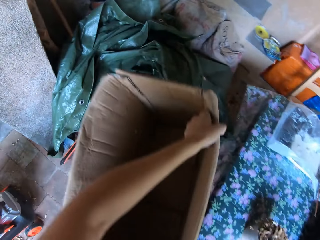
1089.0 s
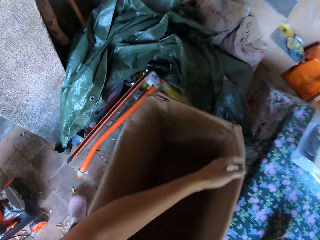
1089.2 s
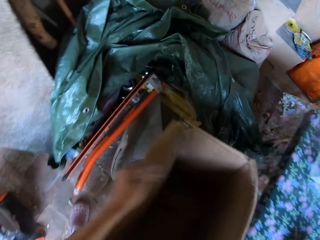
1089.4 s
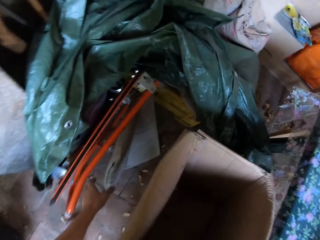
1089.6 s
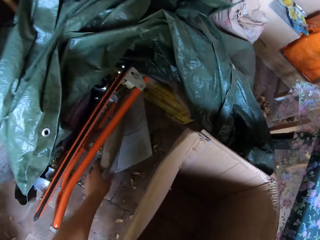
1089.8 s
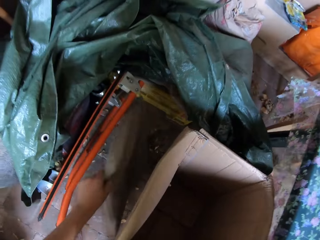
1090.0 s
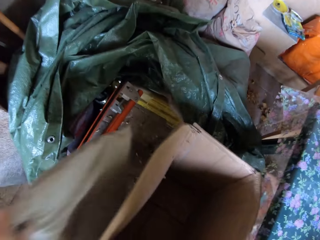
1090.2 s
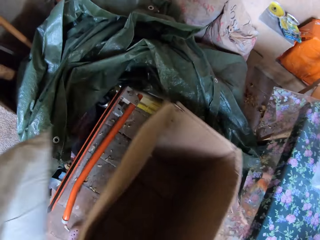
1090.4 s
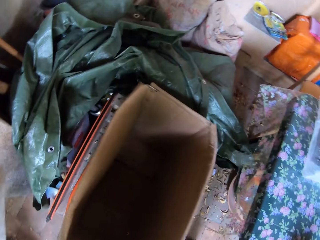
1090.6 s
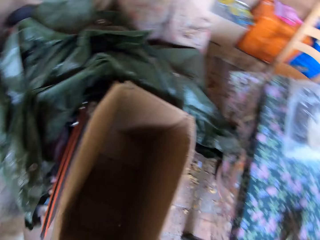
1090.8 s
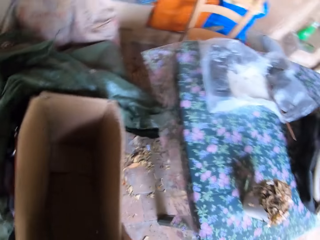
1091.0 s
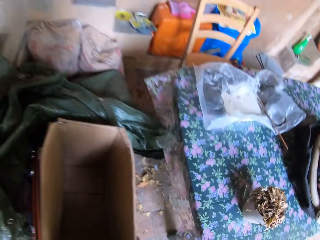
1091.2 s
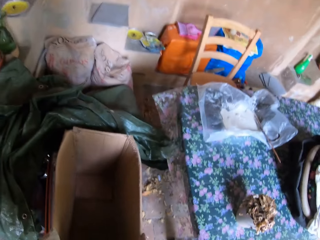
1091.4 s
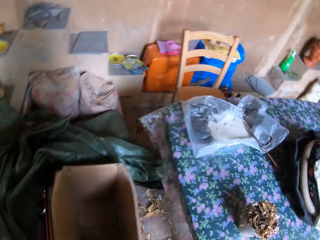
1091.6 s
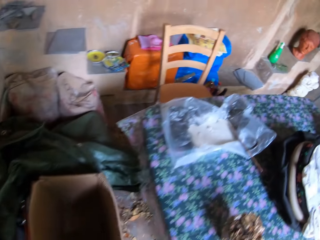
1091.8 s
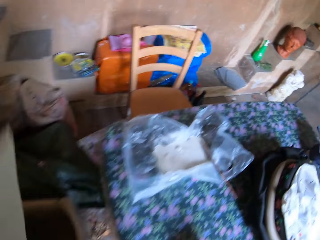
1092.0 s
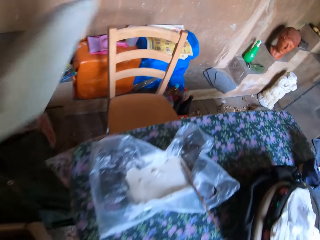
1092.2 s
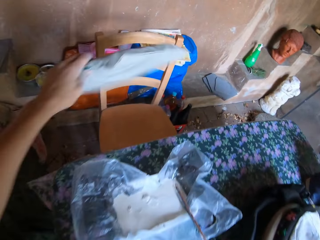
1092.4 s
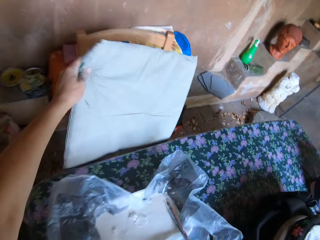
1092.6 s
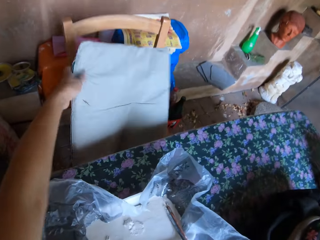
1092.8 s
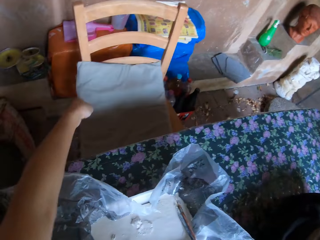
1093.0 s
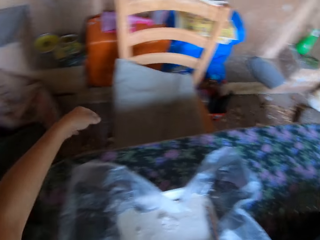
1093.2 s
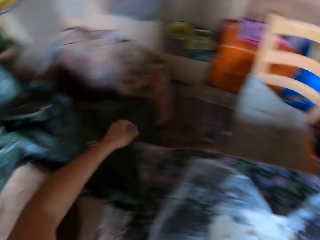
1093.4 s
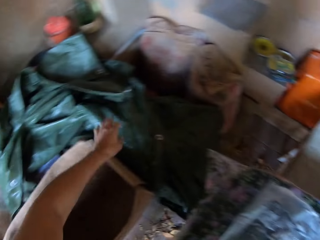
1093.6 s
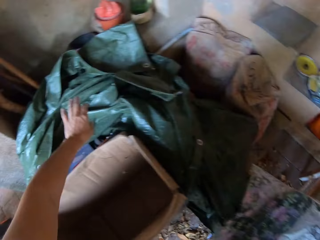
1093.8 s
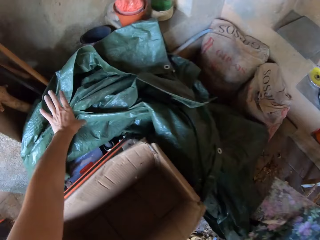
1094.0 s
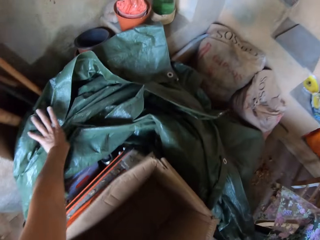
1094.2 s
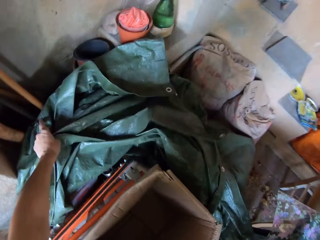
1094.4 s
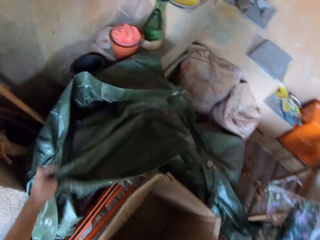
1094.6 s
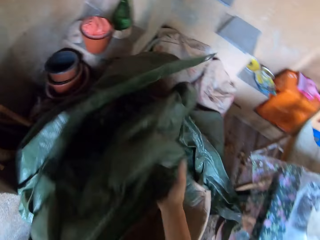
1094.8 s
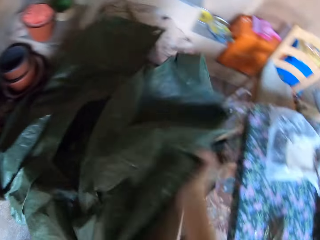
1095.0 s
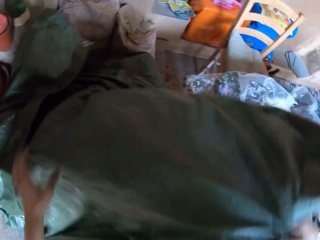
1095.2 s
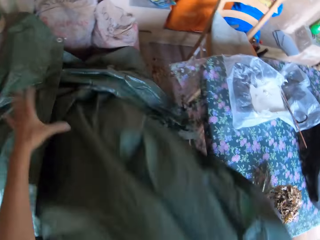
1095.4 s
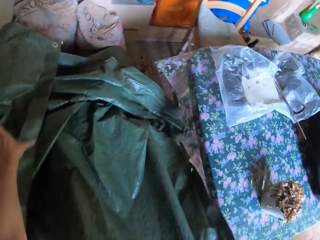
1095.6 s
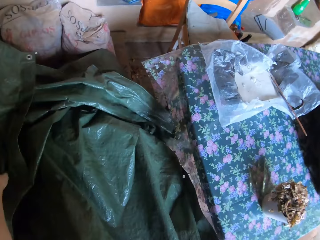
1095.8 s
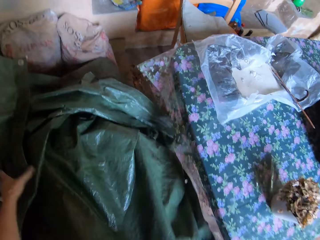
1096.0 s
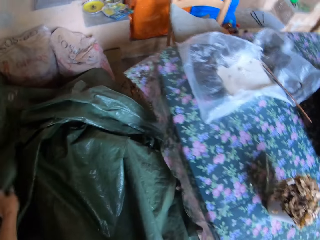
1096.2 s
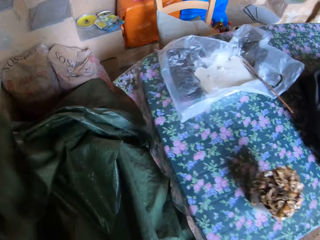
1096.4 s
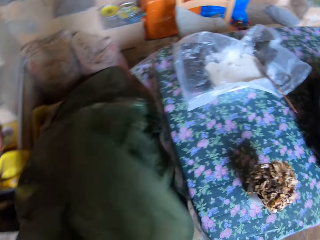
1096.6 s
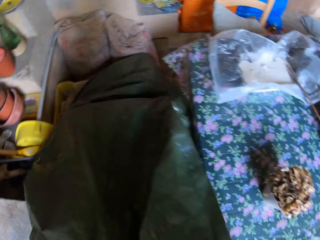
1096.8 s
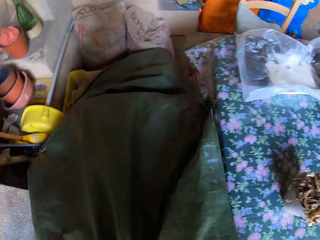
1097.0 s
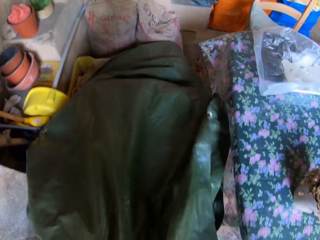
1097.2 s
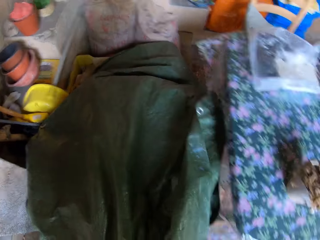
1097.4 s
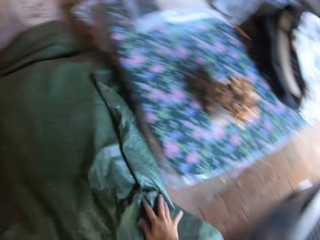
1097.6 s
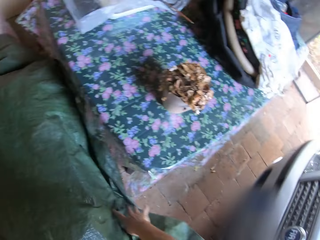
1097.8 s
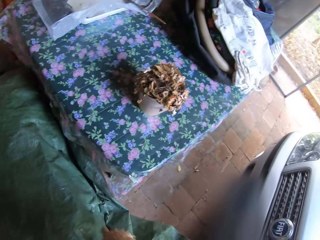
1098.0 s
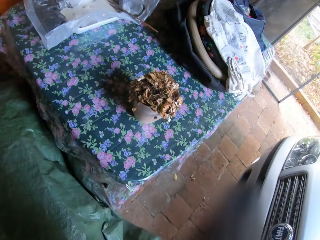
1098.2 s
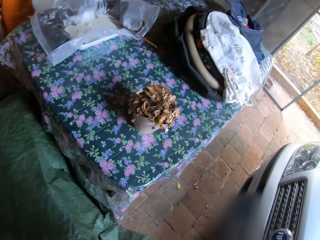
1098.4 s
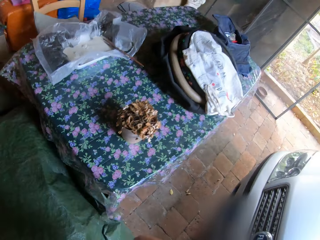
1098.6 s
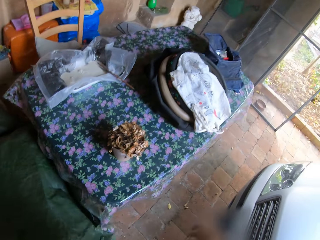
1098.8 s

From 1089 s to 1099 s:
The camera wearer puts the box down. He picks up a foam on the floor with his left hand. He drops the foam in his left hand on a chair. He covers the carton on the floor with the tarpaulin in both hands. He takes a paper. He covers the carton with the tarpaulin with both hands.

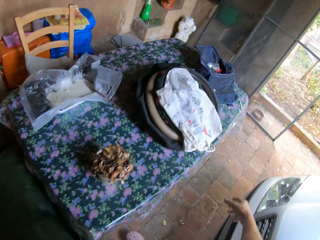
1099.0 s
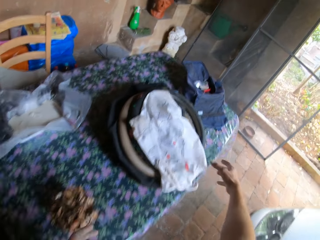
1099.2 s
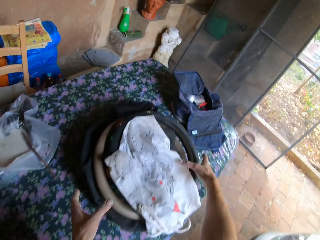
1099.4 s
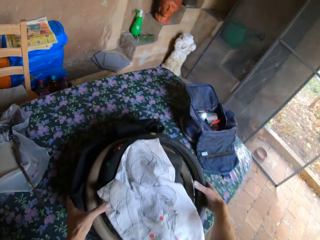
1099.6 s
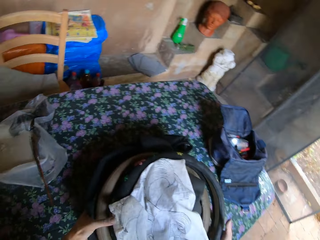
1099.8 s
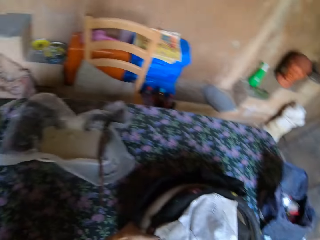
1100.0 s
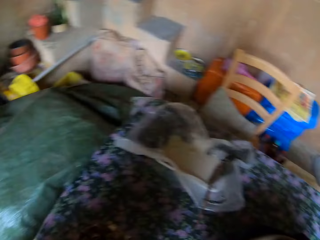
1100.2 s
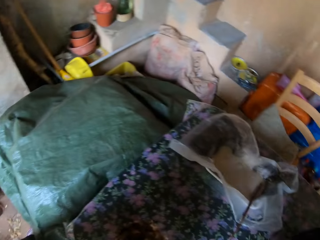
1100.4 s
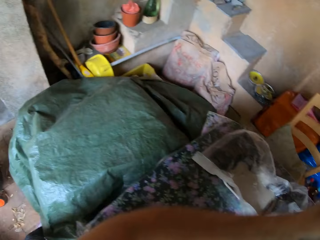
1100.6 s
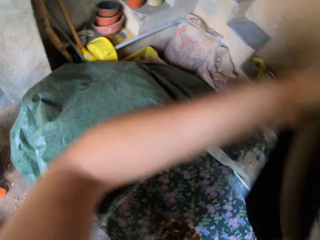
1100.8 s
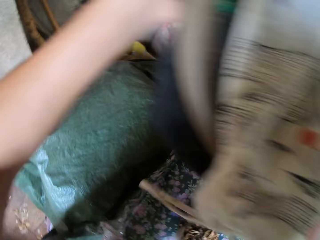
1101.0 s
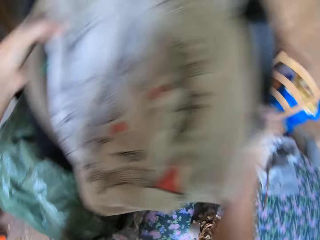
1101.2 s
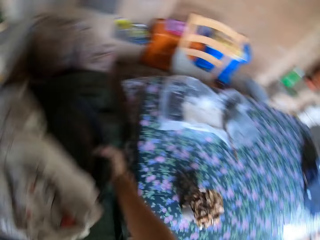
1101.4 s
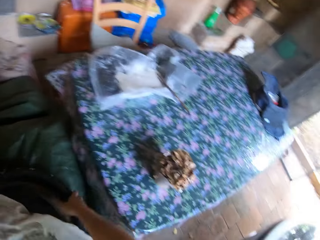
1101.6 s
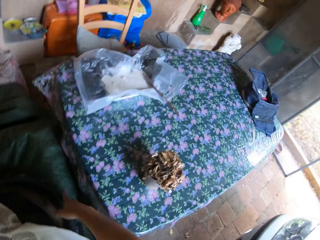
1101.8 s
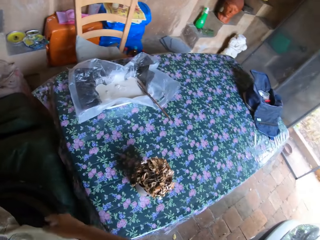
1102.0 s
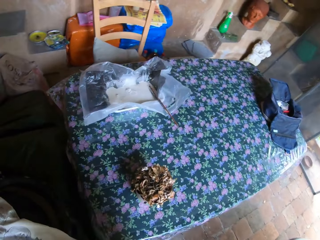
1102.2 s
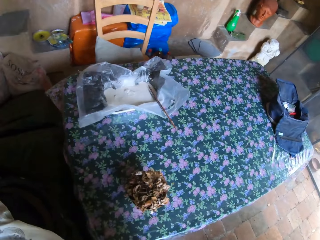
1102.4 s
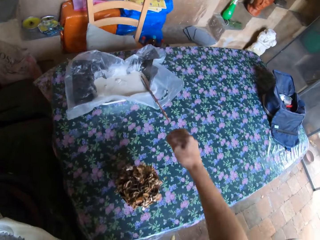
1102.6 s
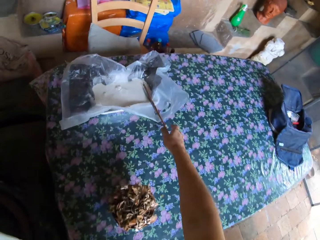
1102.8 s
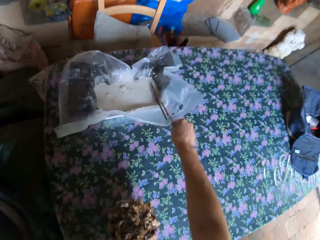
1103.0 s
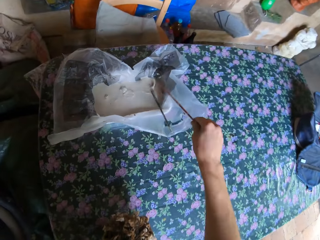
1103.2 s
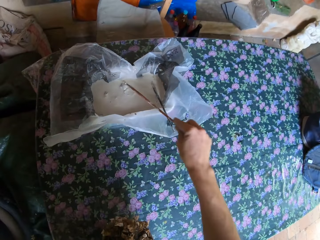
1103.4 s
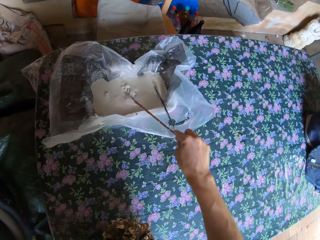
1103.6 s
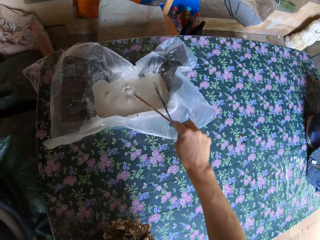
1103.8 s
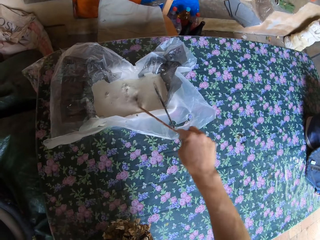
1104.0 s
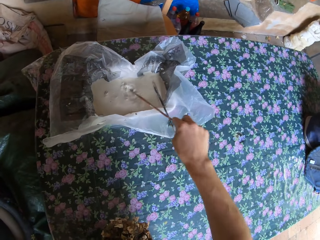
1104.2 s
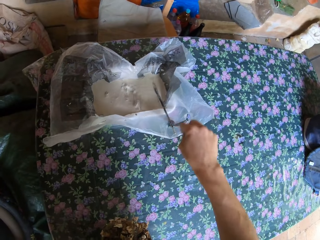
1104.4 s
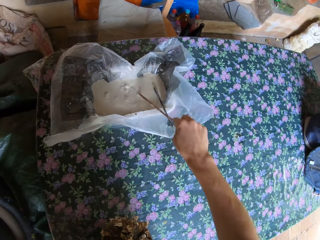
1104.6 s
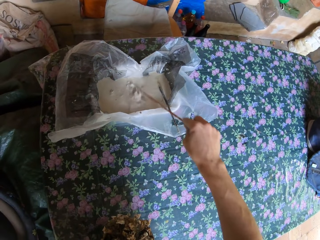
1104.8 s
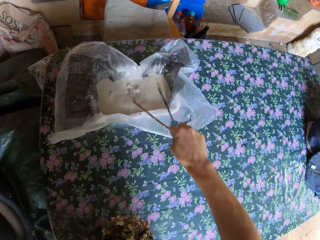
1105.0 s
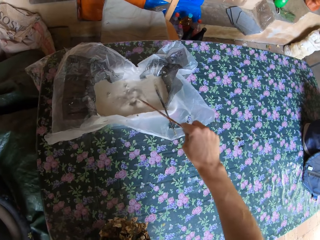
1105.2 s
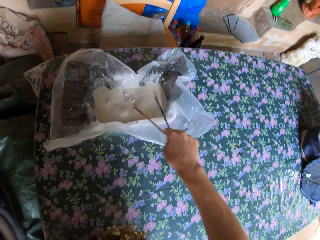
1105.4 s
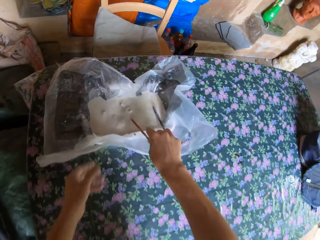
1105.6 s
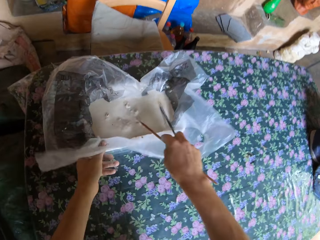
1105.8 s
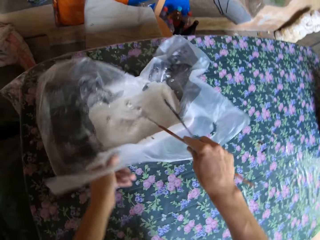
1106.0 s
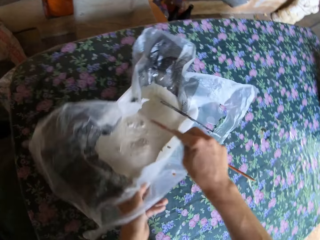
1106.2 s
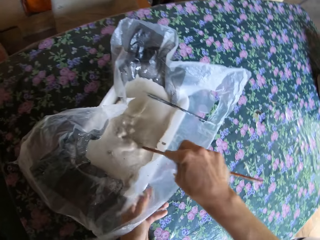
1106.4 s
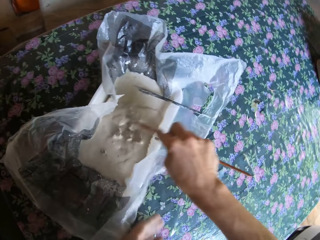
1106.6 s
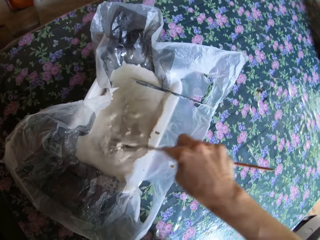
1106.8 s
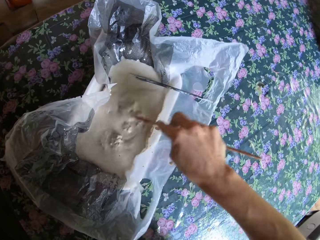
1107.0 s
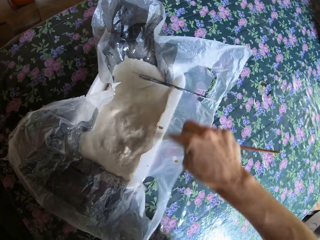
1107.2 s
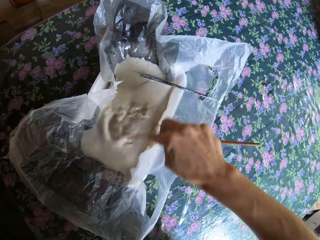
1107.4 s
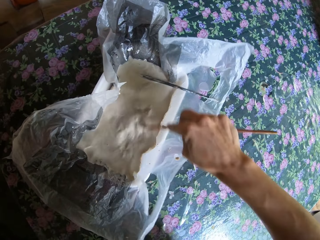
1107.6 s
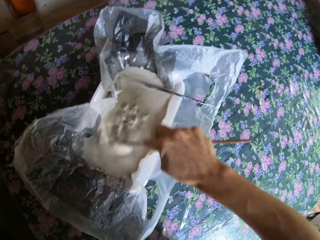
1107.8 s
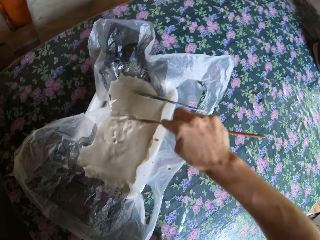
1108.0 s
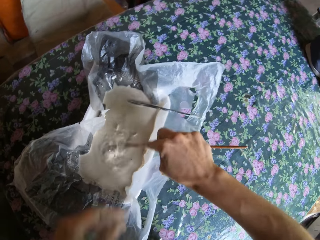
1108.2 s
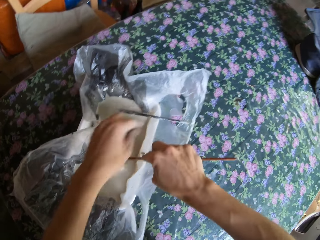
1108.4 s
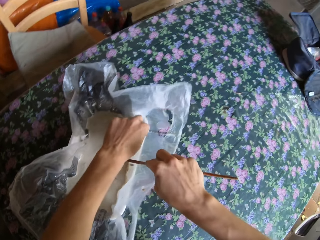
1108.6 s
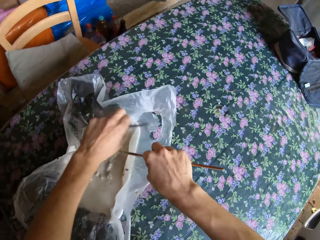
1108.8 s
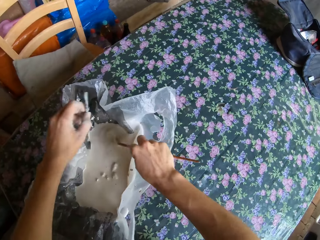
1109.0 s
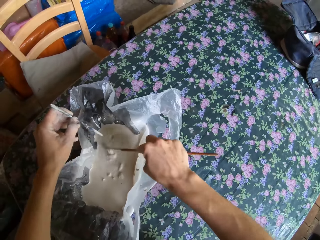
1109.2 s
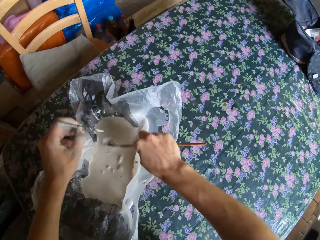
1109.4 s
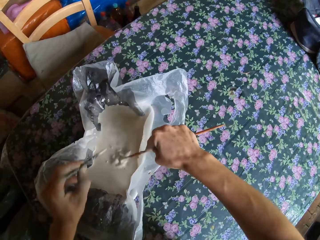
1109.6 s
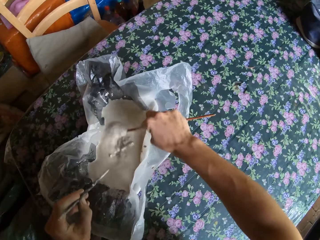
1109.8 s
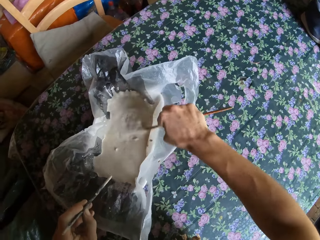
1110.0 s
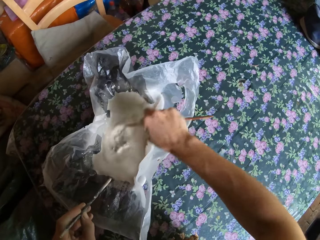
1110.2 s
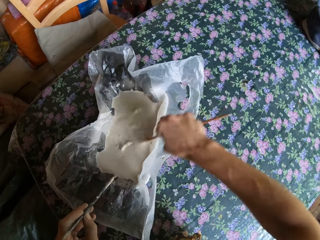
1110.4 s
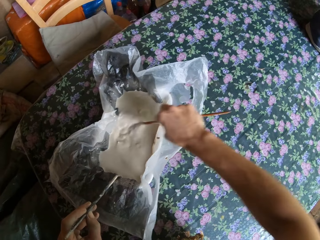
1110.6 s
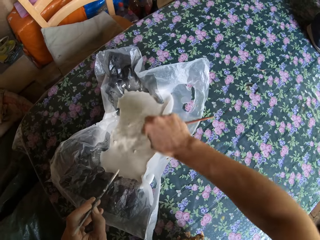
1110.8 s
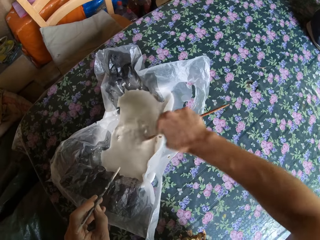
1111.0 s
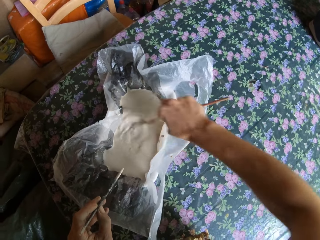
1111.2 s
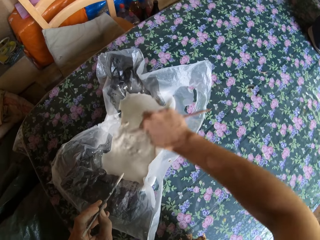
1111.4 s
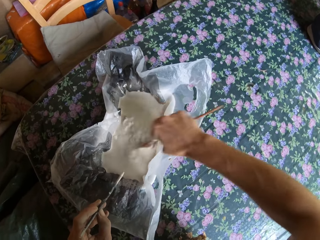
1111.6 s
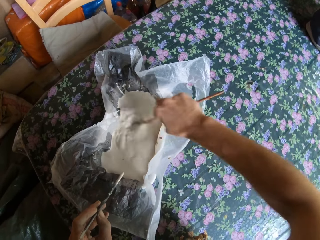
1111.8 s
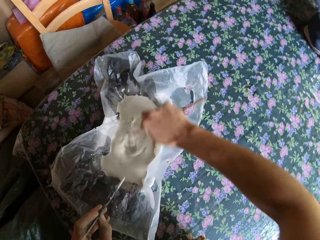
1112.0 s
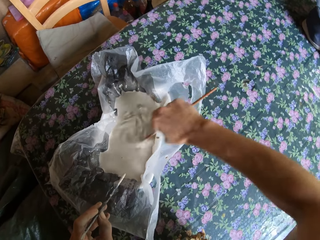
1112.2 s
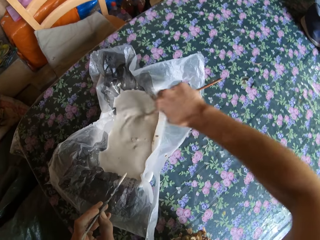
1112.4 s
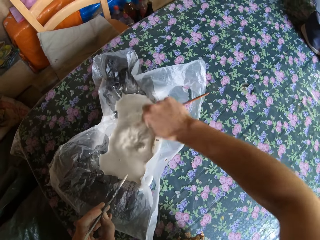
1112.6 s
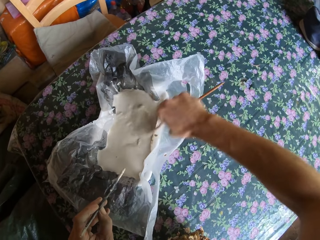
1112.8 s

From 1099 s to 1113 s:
The camera wearer looks around. He picks up a tire. He picks up pieces of fabrics from a table with both hands. He turns around. He drops the pieces of fabrics on the tarpaulin with both hands. He picks up a piece of stick in a mixture of cement in a container on the table with his right hand. He holds a chopstick. He stirs the cement on the table with the piece of stick in his right hand. He drags the container on the table with his left hand. He mixes the cement or paint with the chopstick. He picks up a piece of stick in the mixture of cement in the container on the table with his left hand. He mixes the paint with the chopstick.
